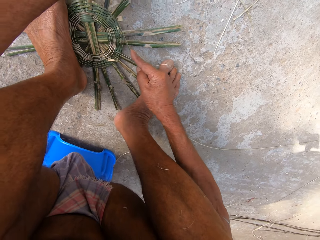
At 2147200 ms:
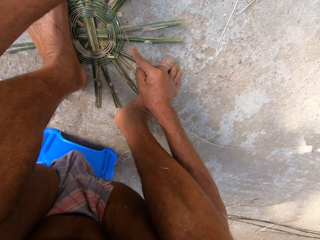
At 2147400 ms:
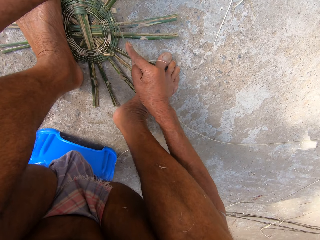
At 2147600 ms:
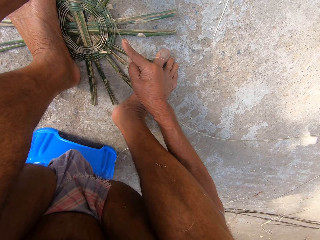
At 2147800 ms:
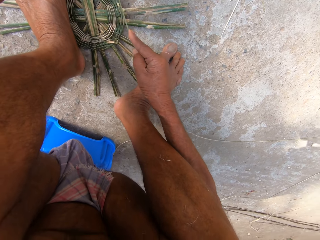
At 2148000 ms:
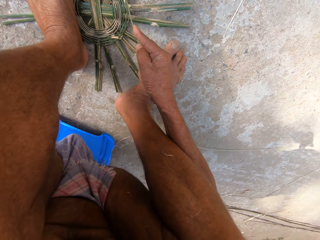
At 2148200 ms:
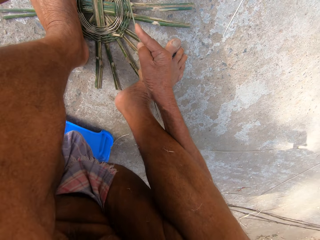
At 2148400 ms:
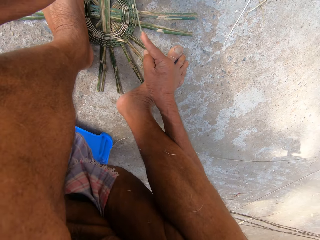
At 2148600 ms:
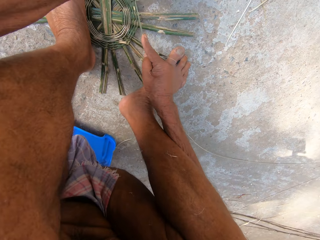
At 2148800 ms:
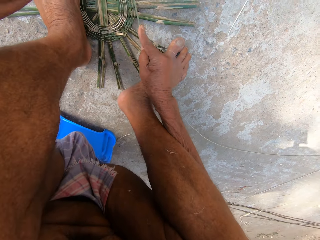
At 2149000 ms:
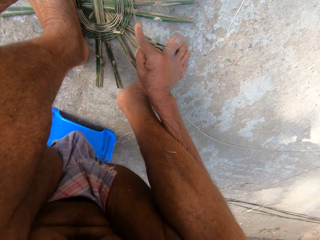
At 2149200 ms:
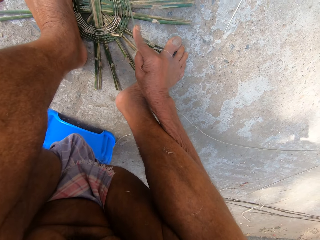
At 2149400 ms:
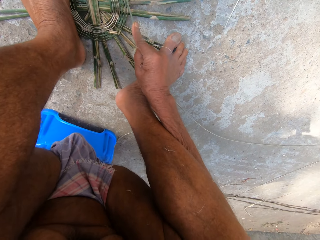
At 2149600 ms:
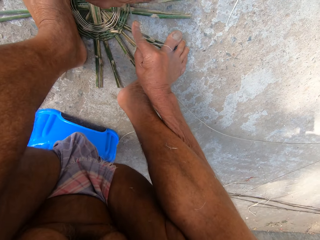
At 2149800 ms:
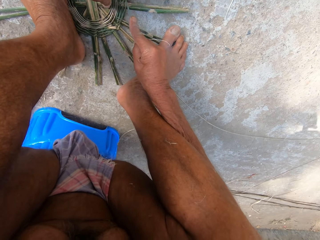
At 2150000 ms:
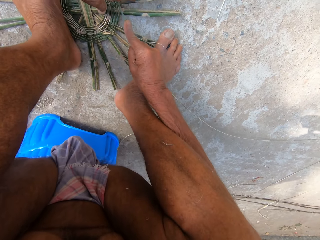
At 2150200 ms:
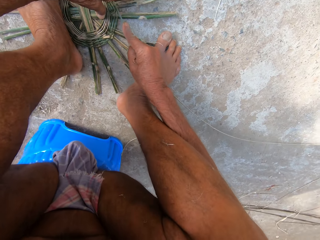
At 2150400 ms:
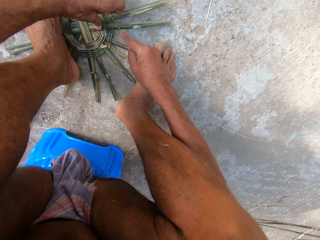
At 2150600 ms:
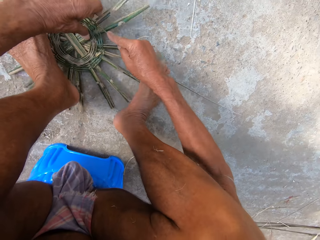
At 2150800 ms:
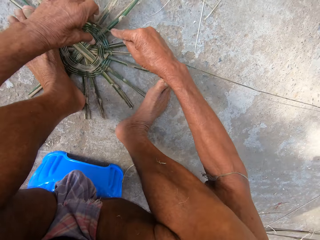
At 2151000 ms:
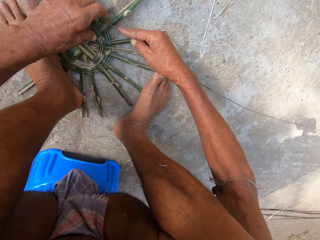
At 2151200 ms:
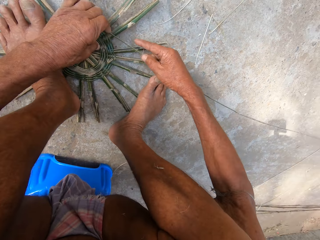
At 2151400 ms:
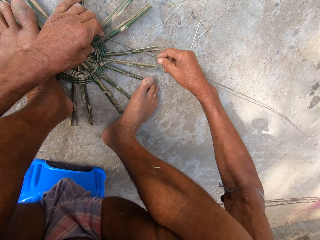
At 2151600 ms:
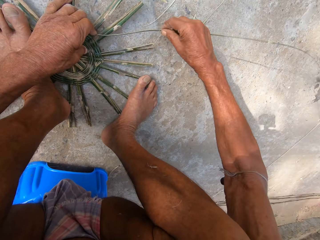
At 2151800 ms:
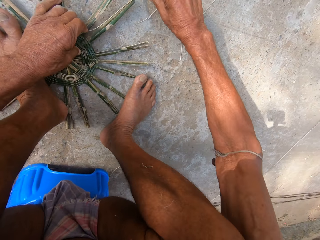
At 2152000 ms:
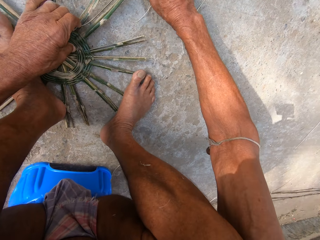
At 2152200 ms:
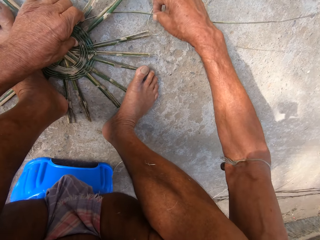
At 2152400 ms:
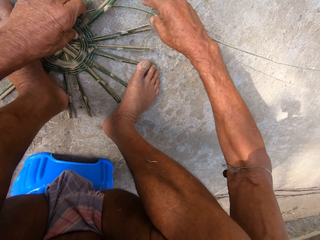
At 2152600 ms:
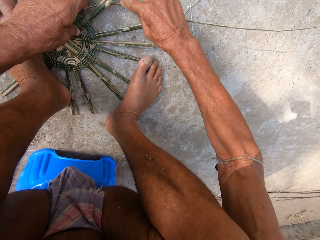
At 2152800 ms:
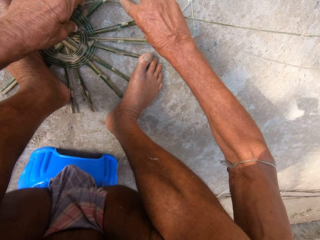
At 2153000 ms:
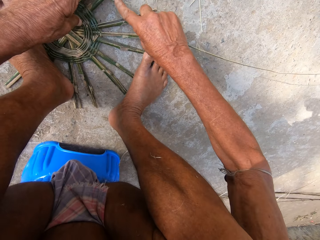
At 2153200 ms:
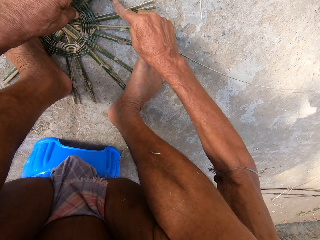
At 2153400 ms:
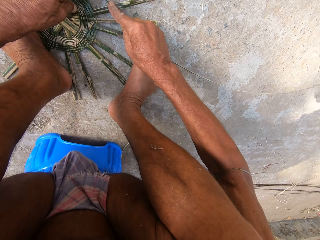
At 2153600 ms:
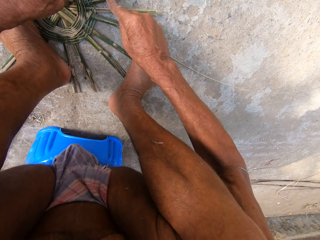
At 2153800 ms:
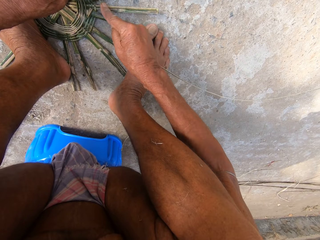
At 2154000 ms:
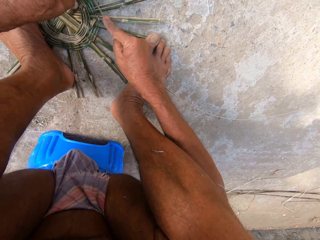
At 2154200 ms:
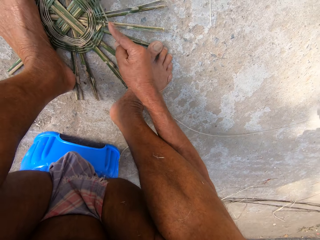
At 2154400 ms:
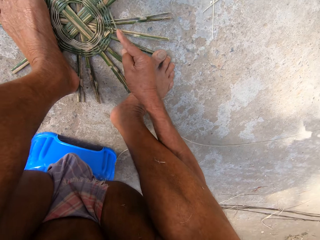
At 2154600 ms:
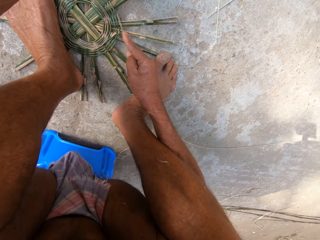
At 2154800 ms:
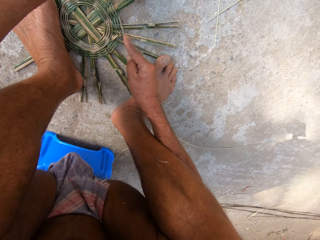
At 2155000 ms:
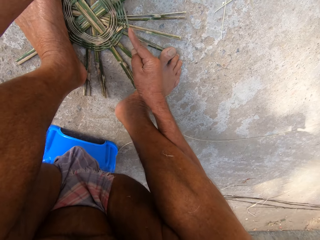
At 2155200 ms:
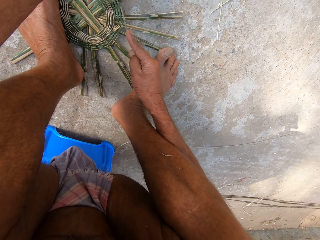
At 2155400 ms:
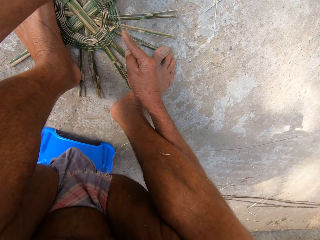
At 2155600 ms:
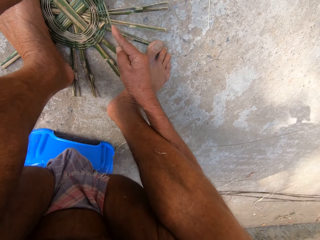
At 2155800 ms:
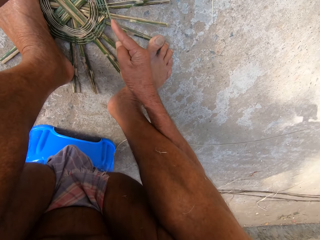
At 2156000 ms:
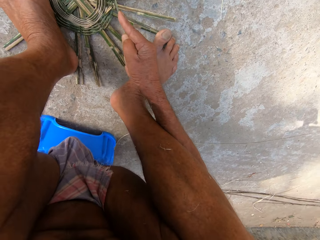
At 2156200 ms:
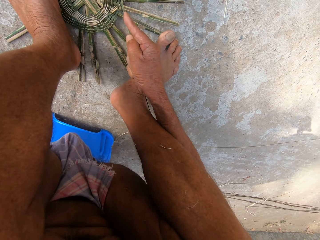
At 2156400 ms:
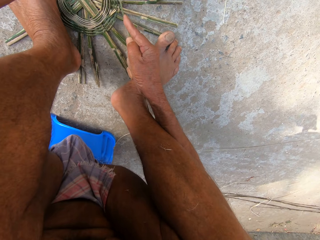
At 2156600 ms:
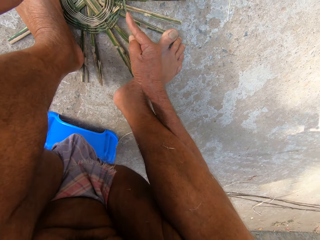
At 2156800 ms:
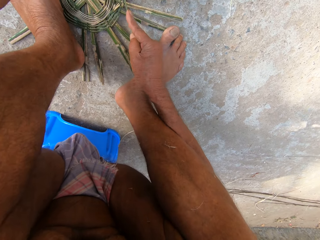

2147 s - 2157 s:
The camera wearer turns the basket base on the floor with his left hand. He places both legs on the basket base on the floor. He weaves the basket with the reed in both hands.

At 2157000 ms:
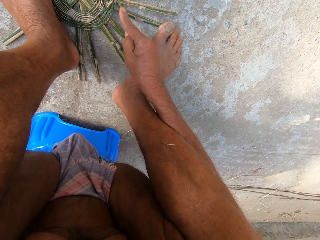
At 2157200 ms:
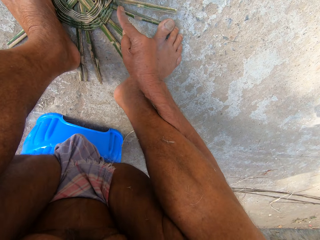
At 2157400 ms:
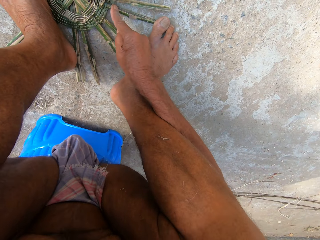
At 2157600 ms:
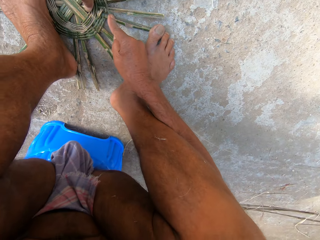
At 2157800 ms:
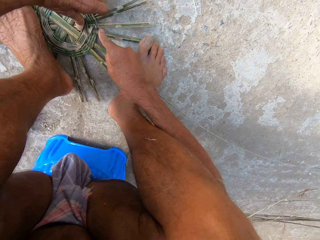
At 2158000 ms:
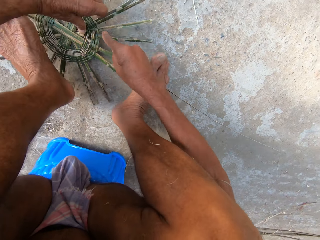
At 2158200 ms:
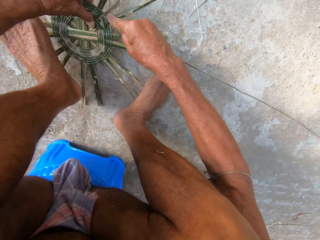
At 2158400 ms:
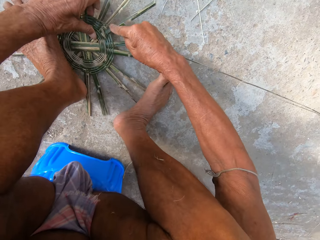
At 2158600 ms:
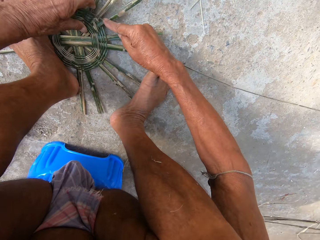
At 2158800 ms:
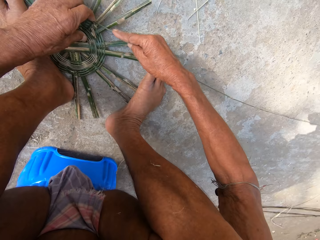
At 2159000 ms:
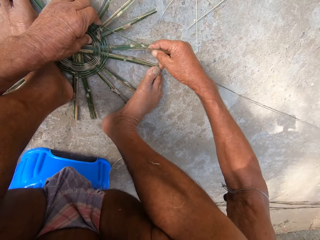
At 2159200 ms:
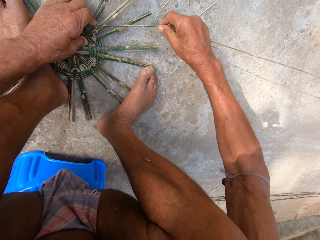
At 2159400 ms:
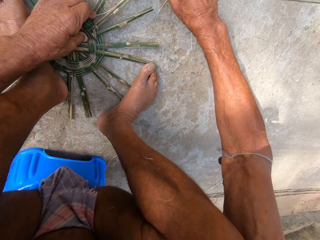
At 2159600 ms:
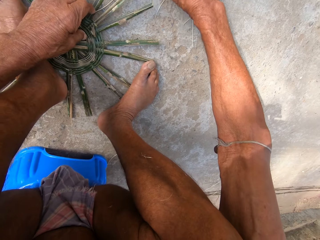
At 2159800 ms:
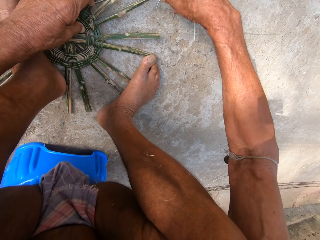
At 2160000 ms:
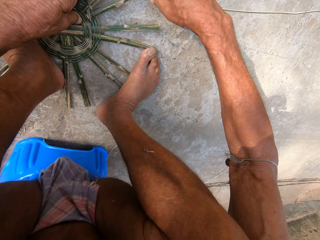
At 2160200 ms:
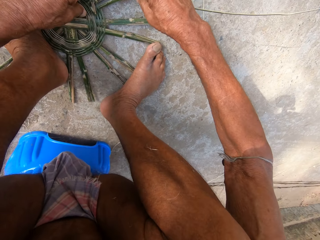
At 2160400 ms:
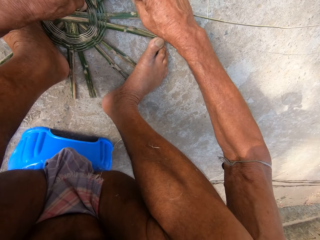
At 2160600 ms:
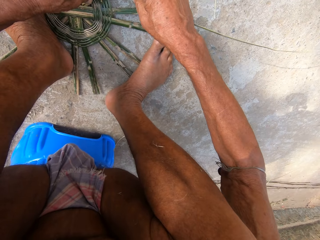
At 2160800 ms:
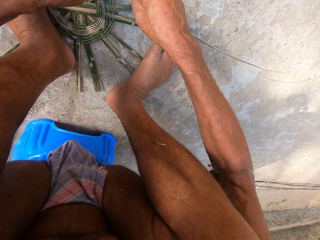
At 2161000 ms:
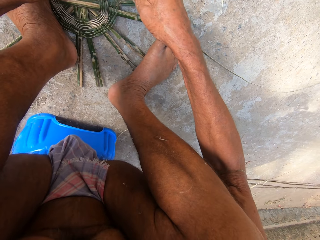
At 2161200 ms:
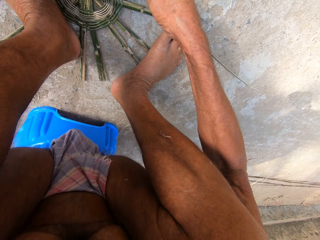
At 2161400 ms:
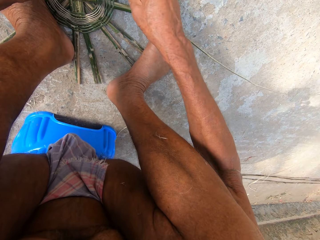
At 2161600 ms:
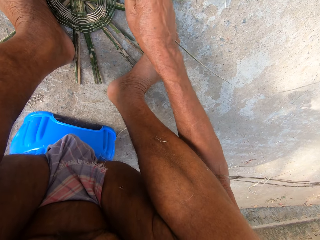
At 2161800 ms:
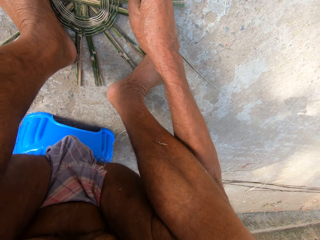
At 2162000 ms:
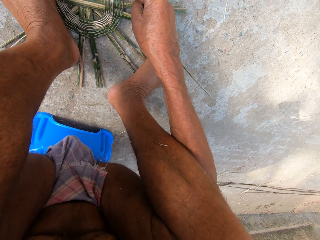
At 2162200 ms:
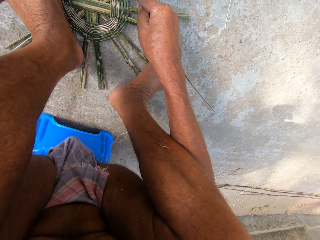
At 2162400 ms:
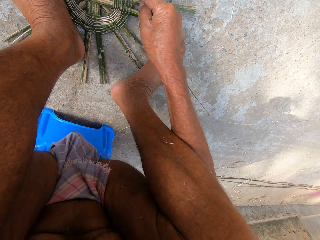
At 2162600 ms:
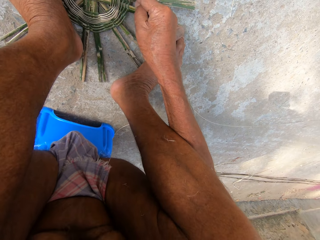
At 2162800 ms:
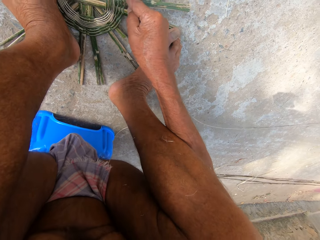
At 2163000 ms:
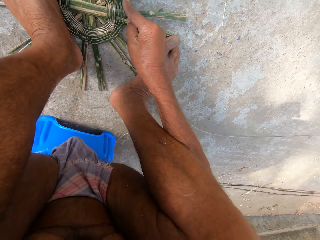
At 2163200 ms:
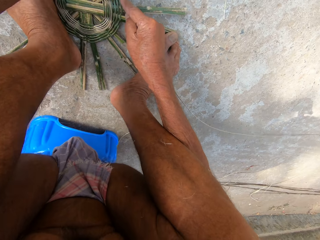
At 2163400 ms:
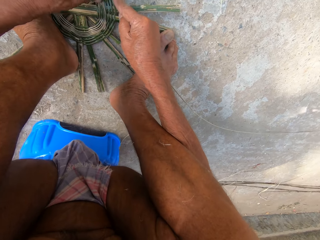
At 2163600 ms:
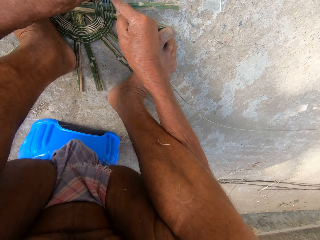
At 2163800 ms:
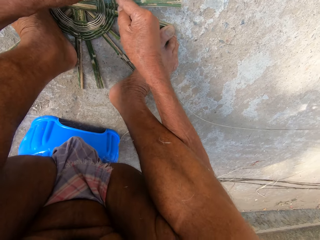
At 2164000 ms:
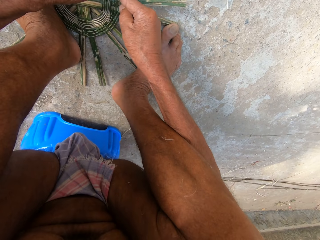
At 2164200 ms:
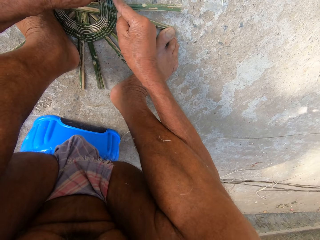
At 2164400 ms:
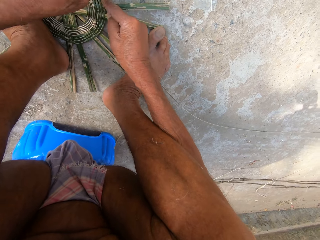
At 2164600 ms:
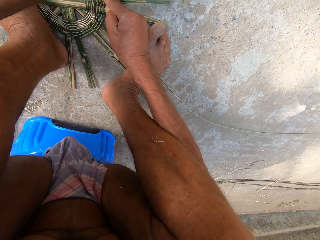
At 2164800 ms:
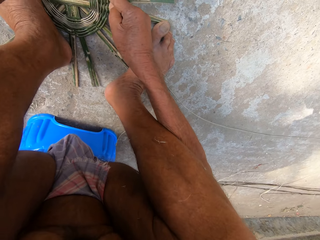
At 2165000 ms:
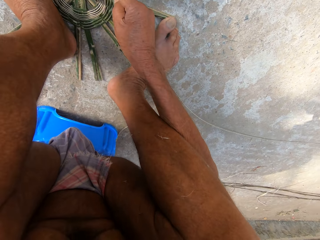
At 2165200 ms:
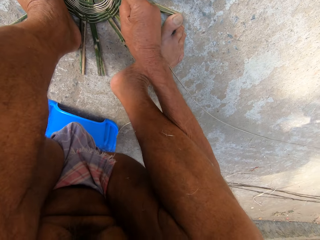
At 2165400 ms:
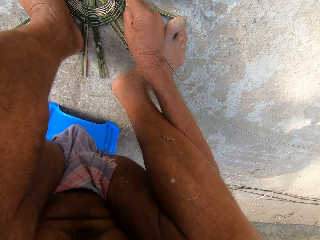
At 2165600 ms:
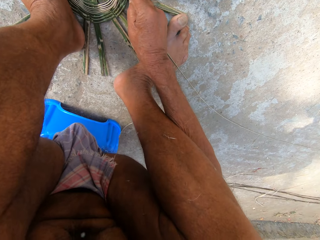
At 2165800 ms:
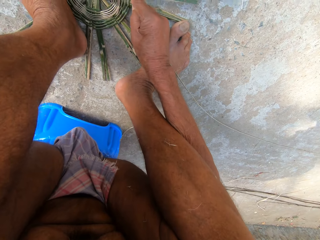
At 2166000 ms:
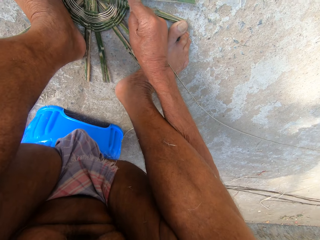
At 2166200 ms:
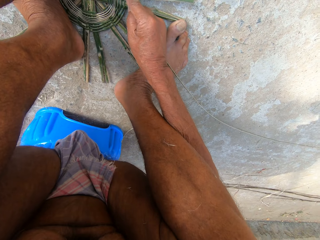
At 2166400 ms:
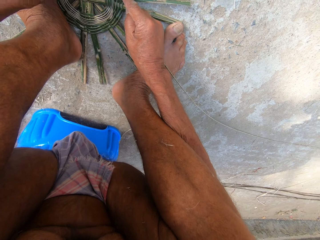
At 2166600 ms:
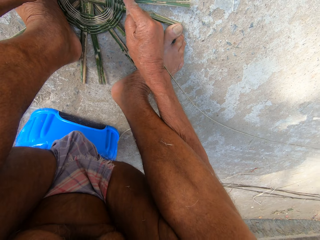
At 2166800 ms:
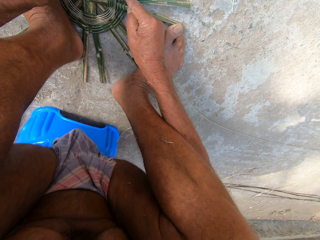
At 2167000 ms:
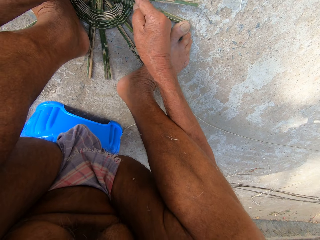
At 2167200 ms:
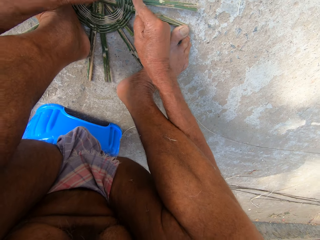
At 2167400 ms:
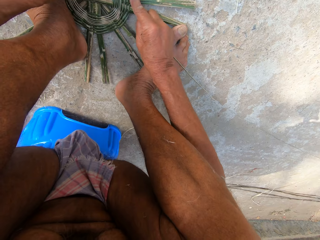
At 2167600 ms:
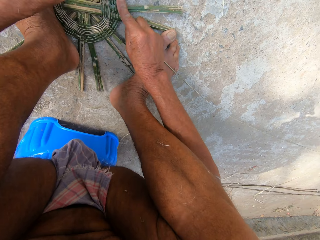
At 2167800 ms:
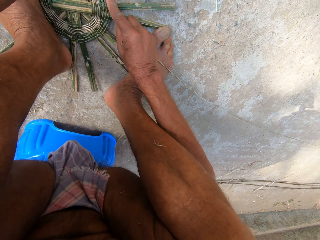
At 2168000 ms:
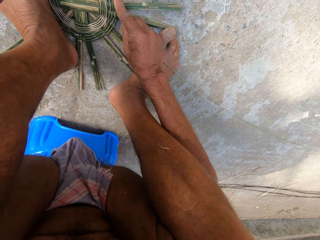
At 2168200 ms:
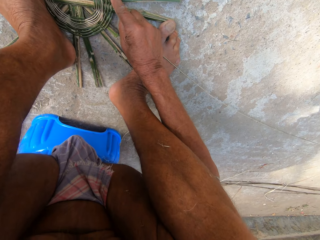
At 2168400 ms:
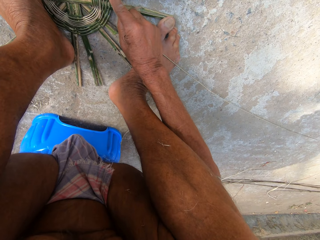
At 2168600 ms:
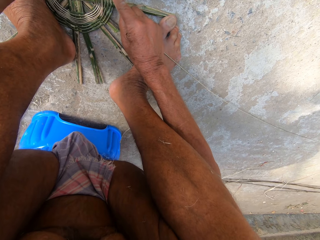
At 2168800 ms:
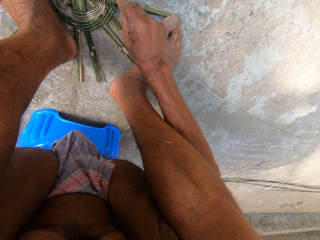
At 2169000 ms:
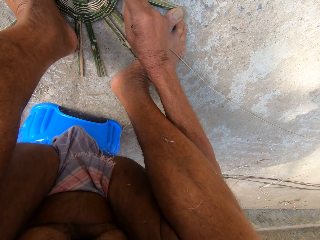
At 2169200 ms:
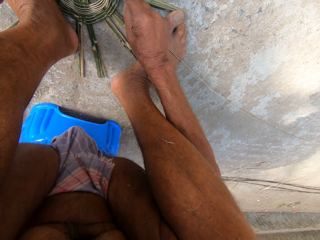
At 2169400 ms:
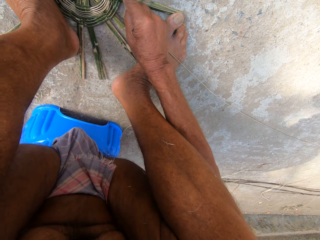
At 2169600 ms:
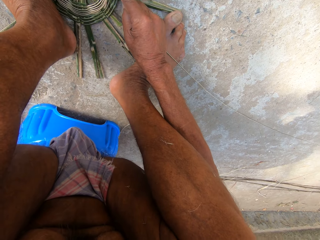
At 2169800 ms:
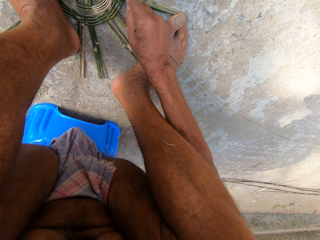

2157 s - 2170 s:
The camera wearer turns the basket base on the floor with his left hand. He places both legs on the basket base on the floor. He weaves the basket with the reed in both hands.
